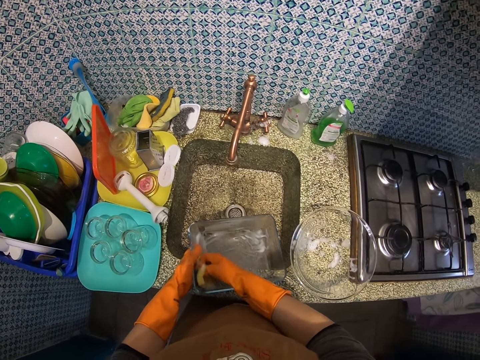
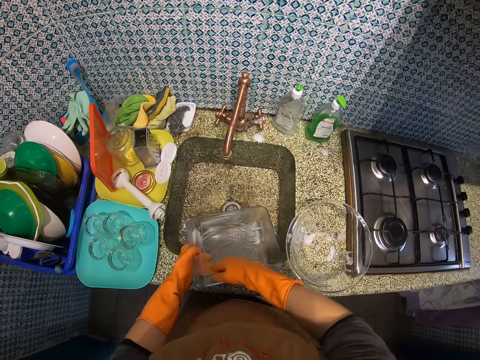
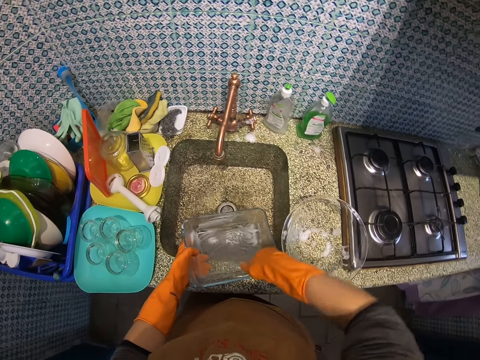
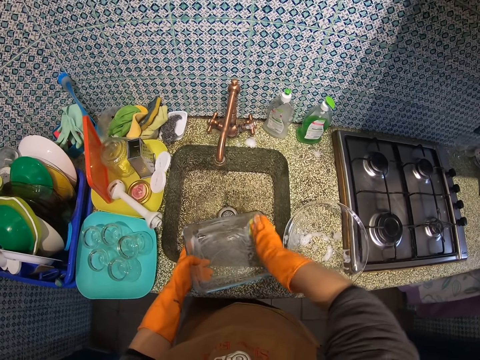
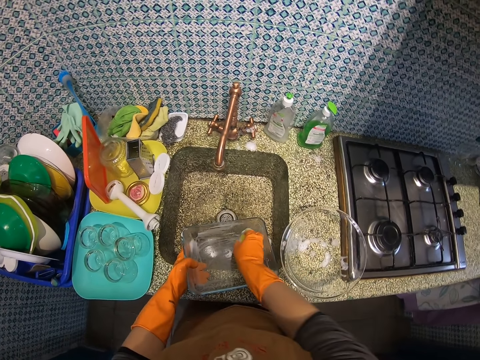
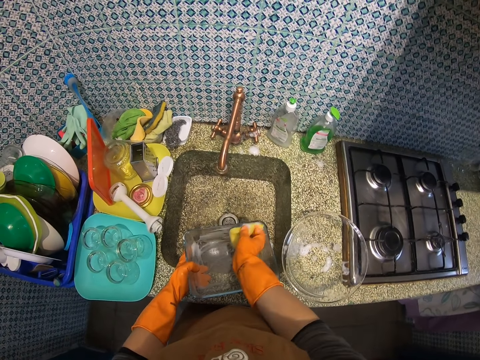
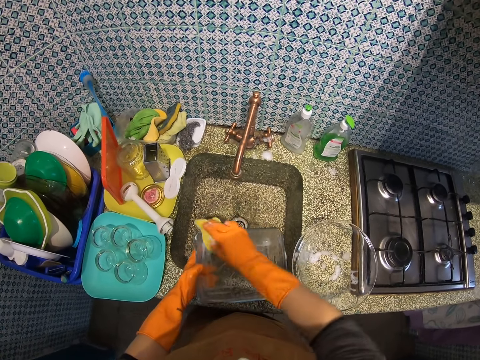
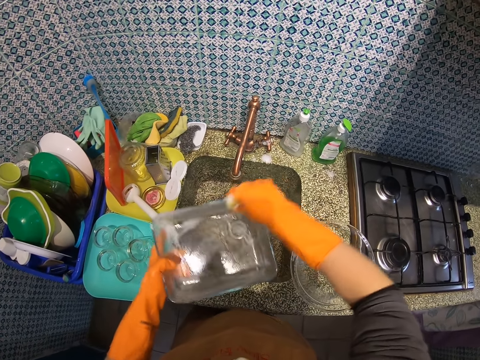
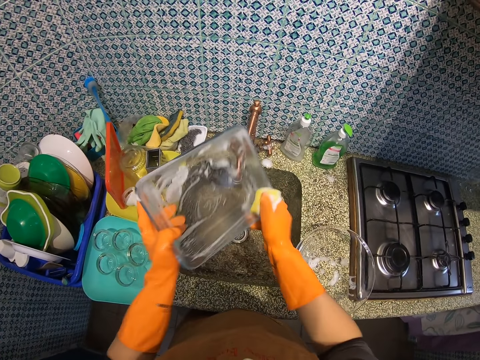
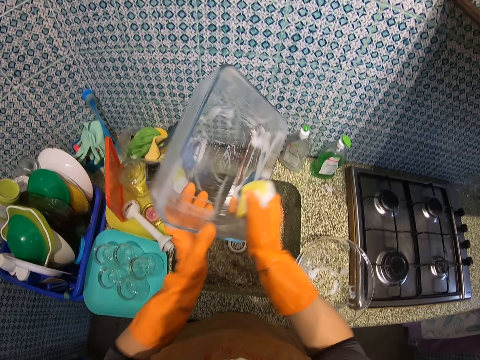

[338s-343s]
The camera wearer lifts the glass bowl.

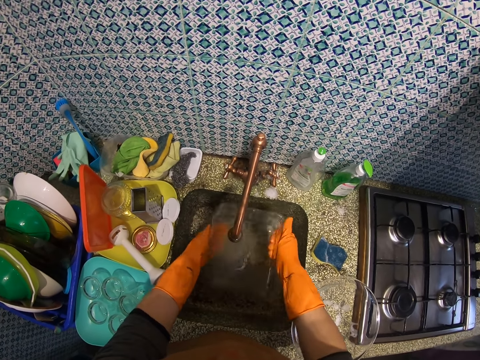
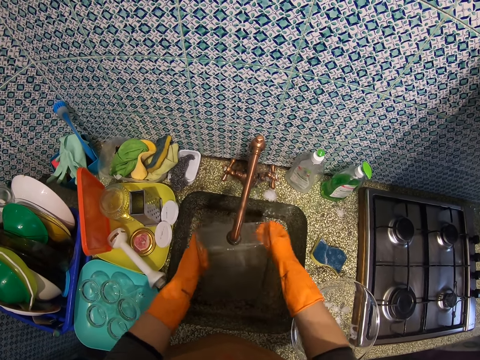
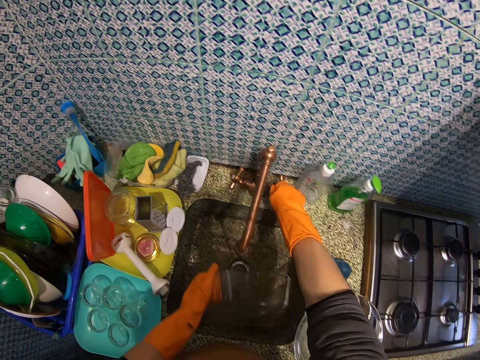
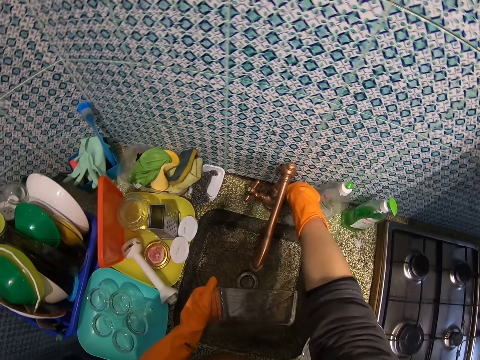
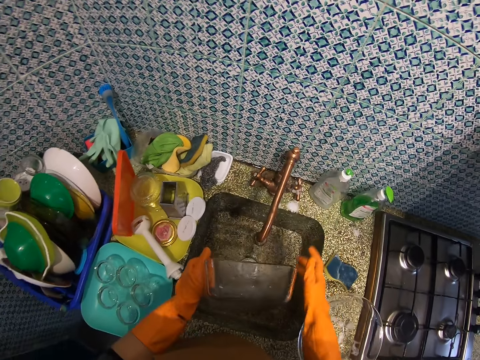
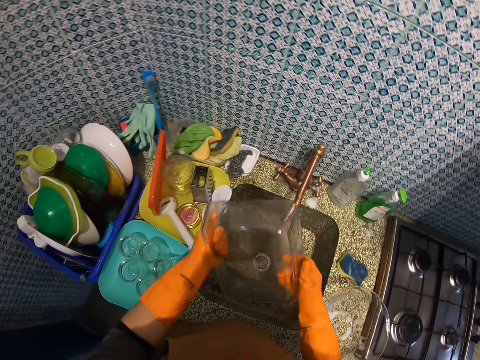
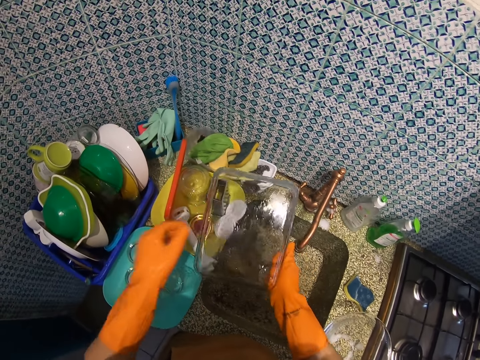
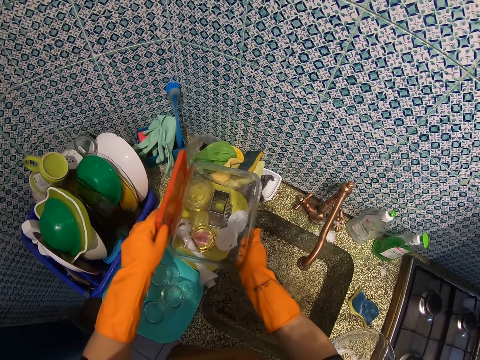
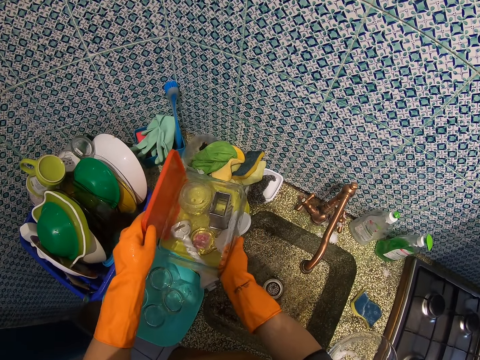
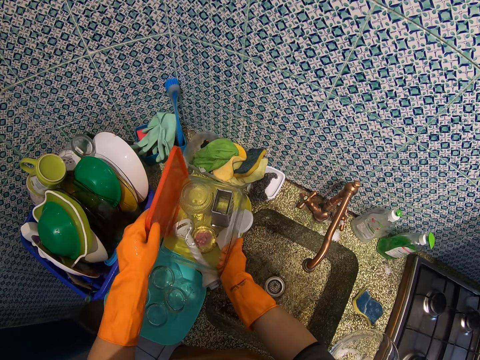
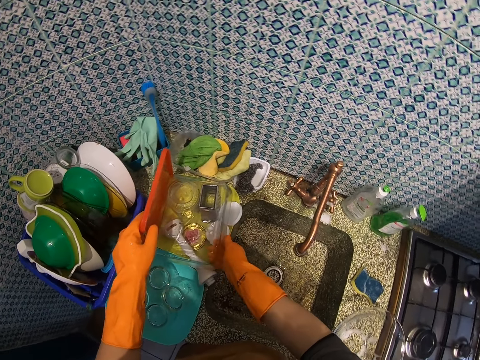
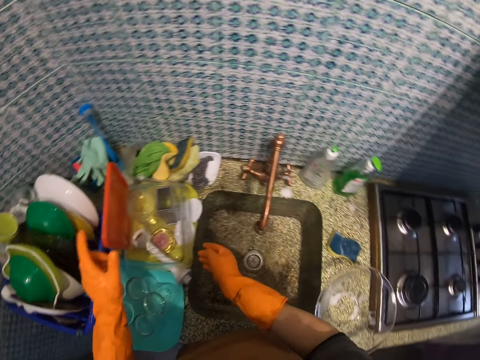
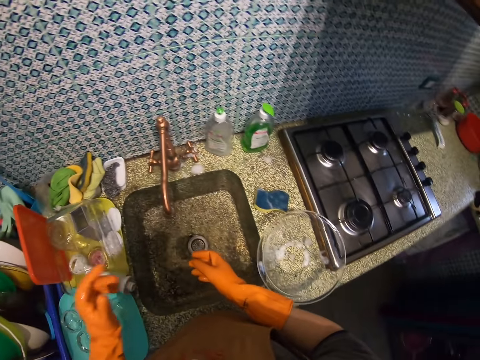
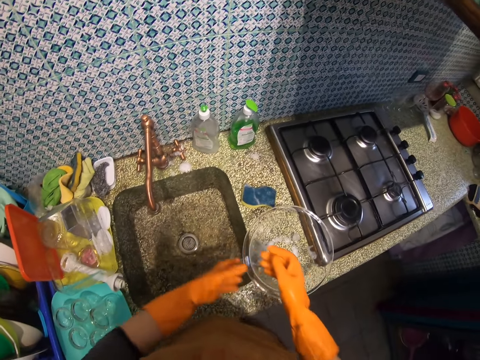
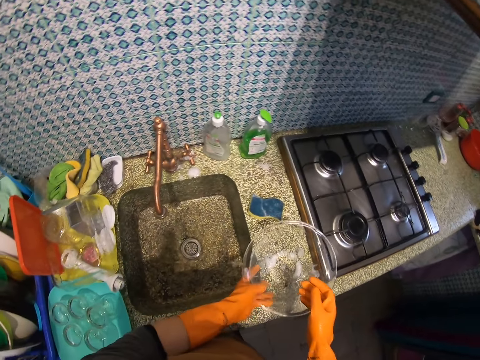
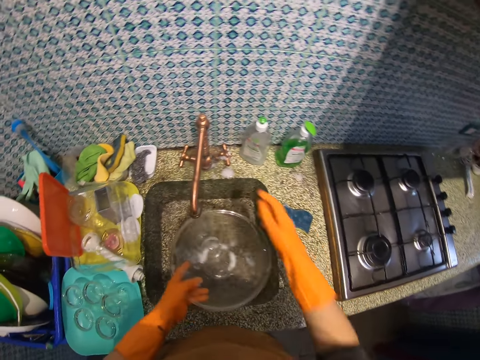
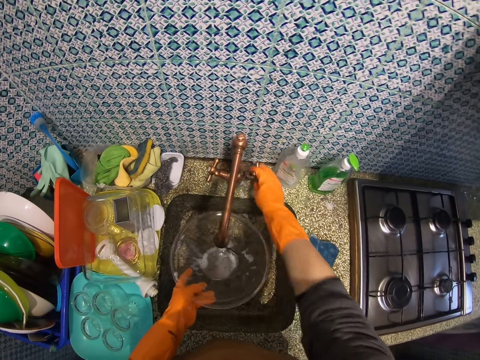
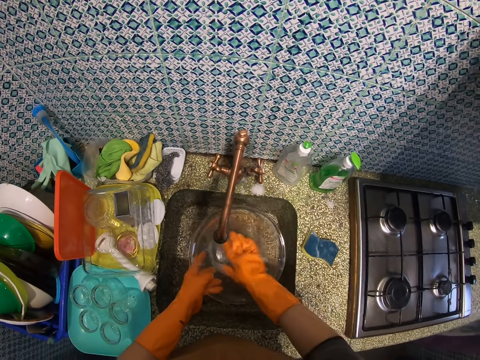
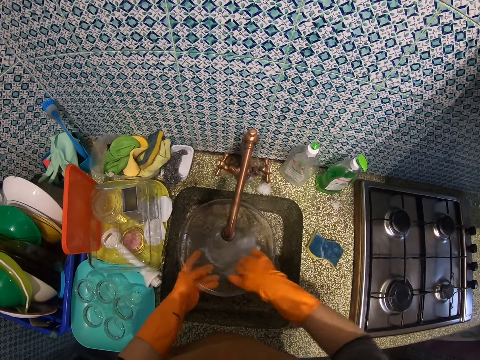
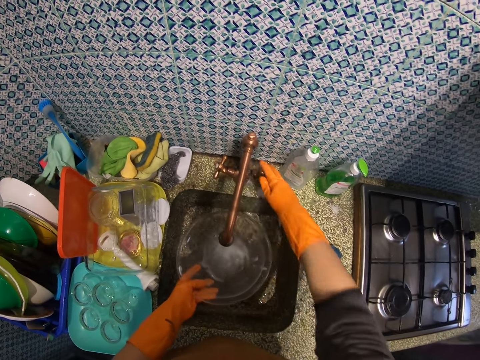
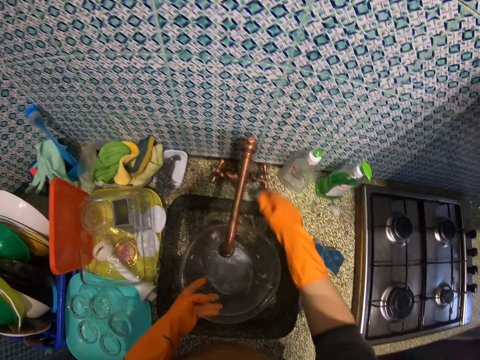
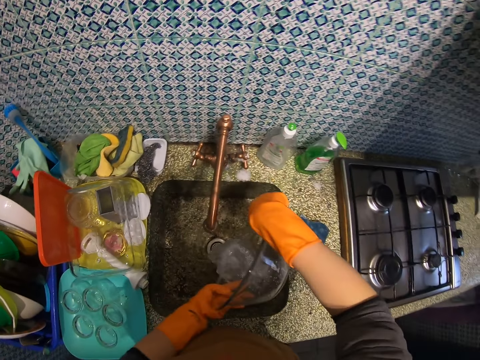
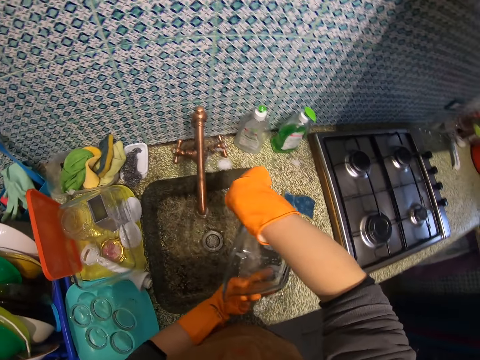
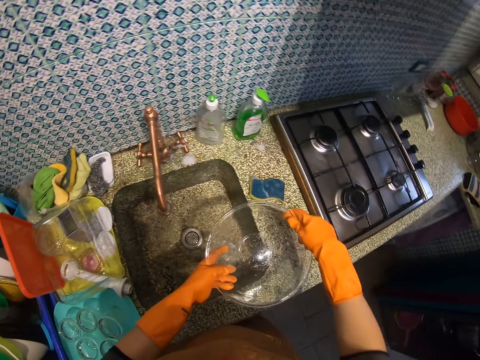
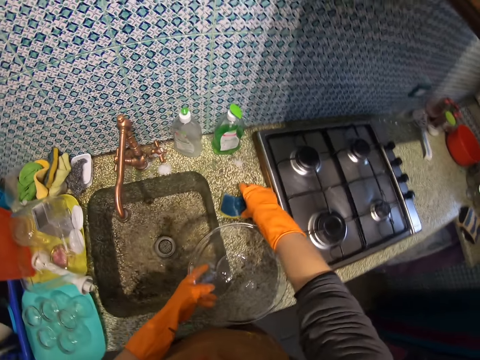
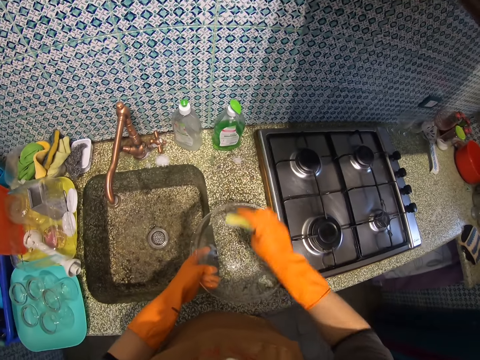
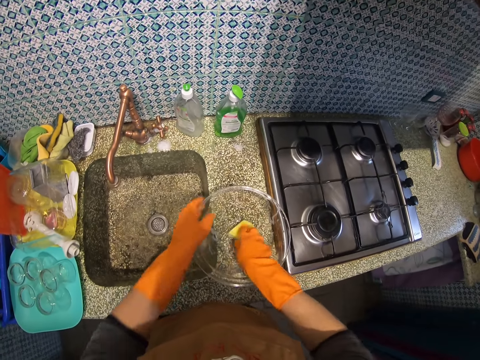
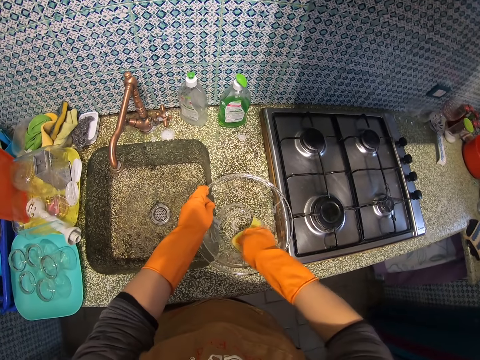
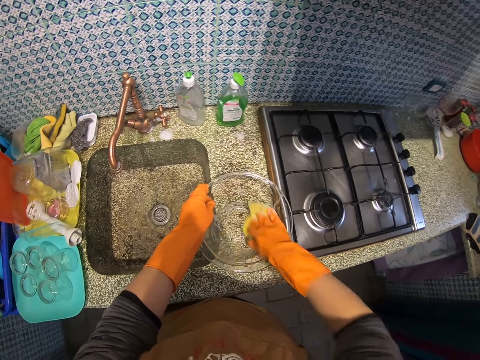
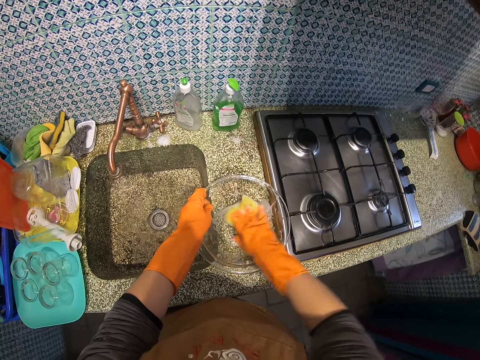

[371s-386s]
The camera wearer closes the water tap. They hold the glass bowl. They place the glass bowl on a tray with other utensils. They pick up another glass bowl on the kitchen table. They open the water tap. They rinse the glass bowl with water. They close the water tap. They pour out water from the glass bowl. They place the glass bowl on the sink. They pick up a sponge on the kitchen table. They wash the glass bowl with the sponge.

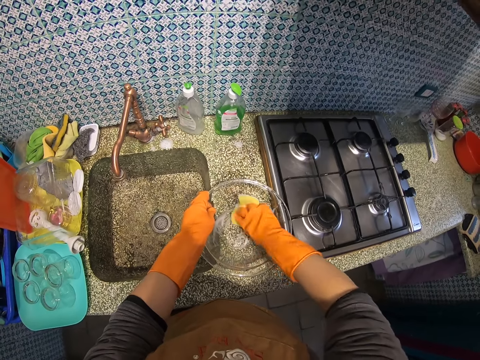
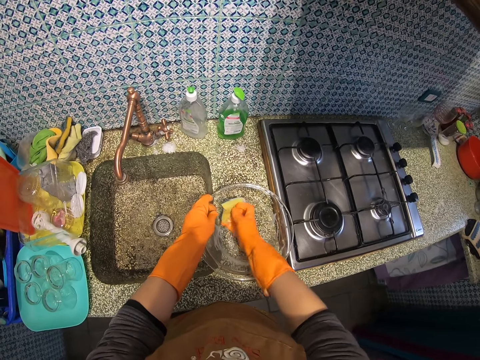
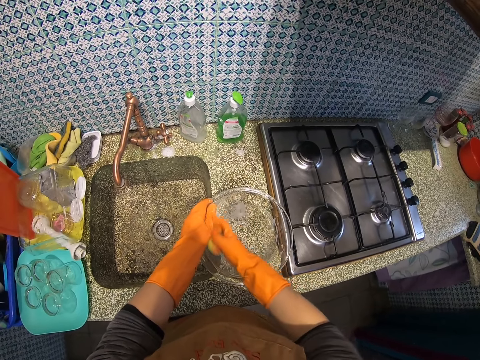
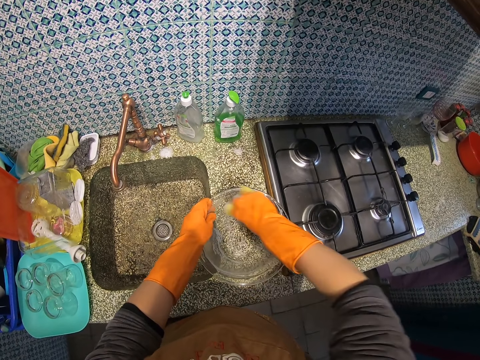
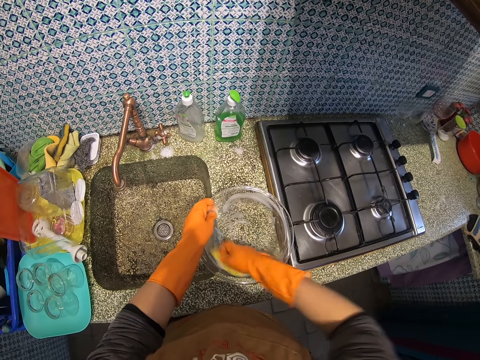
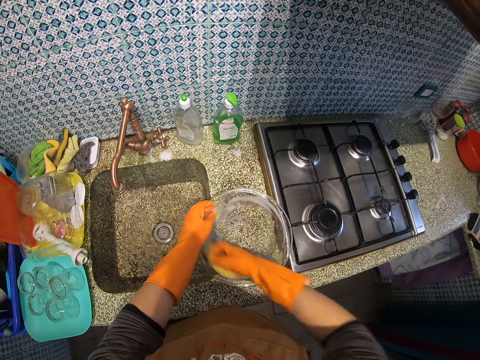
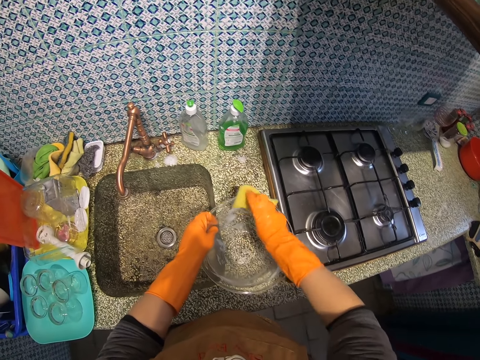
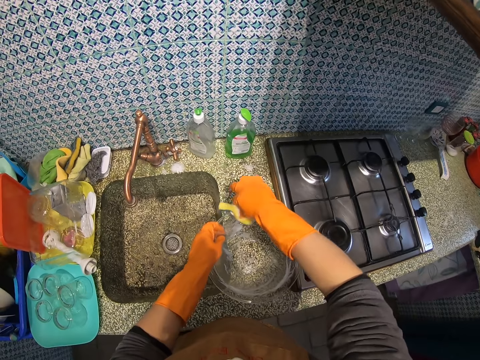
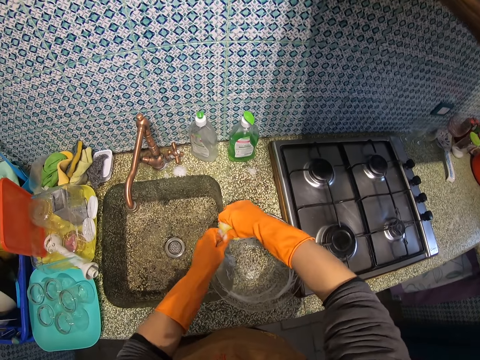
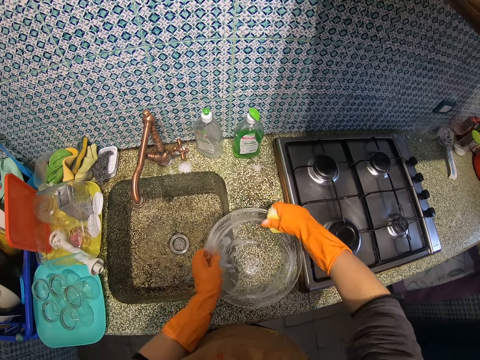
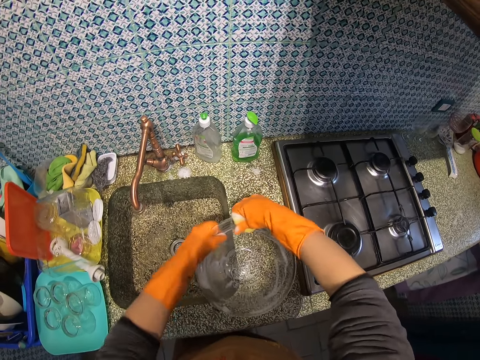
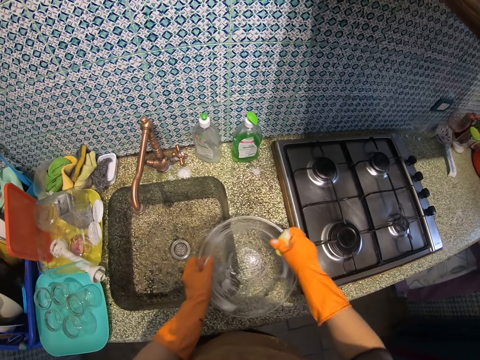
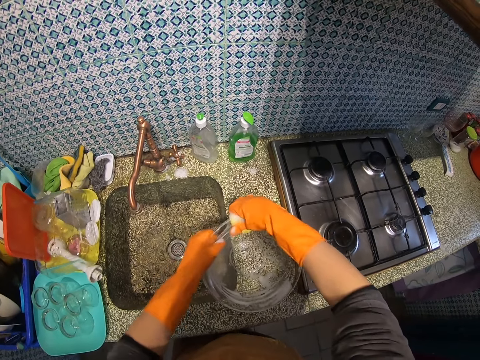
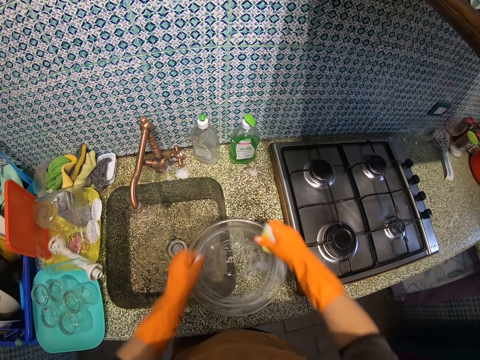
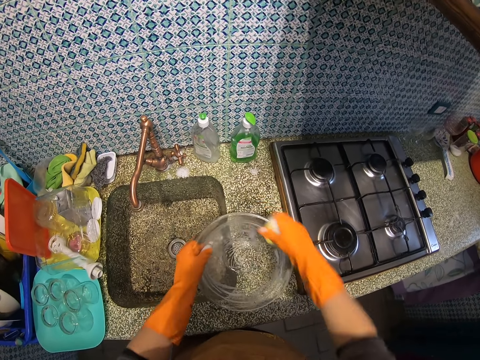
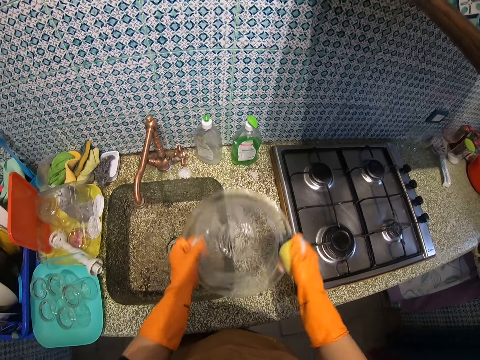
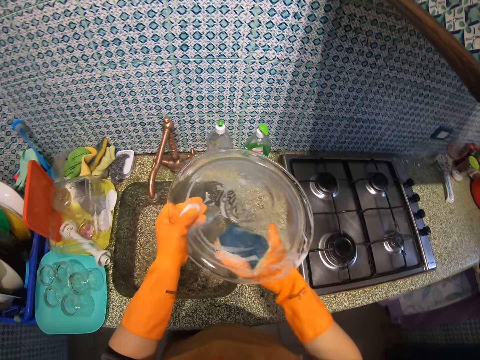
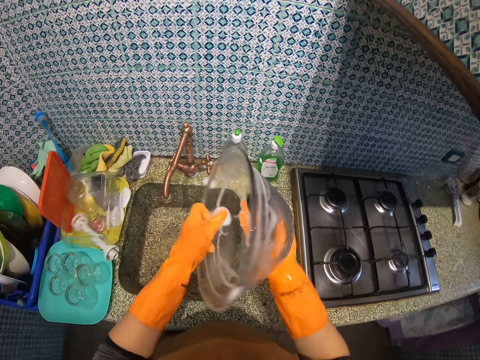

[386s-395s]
The camera wearer lifts the glass bowl. She adjusts the glass bowl in her hands.
